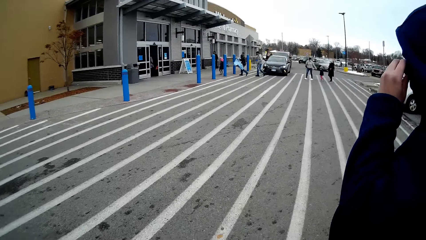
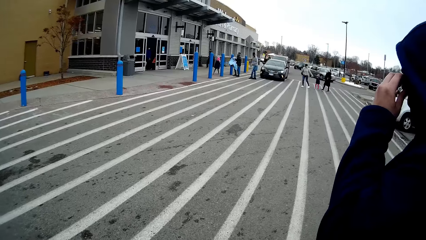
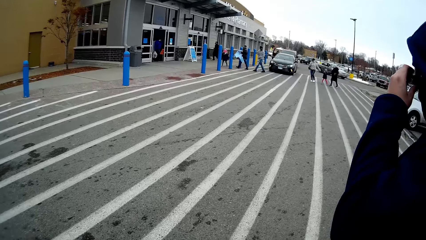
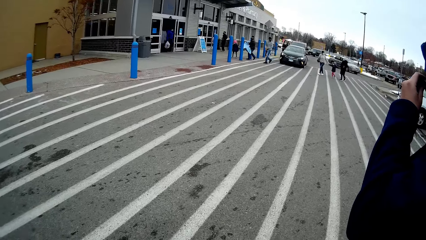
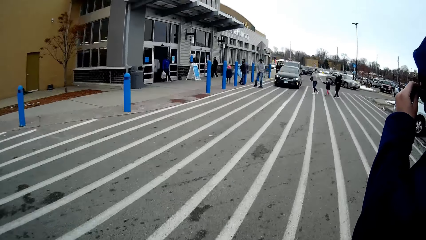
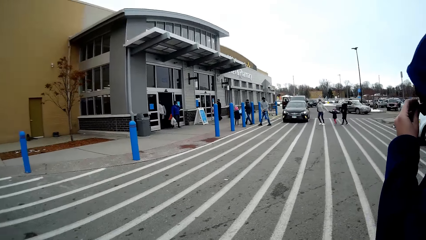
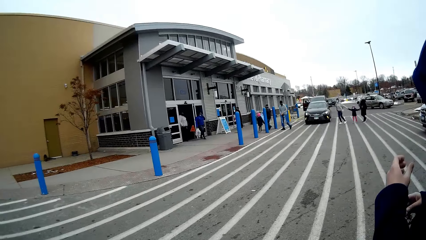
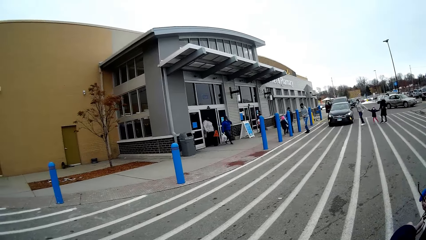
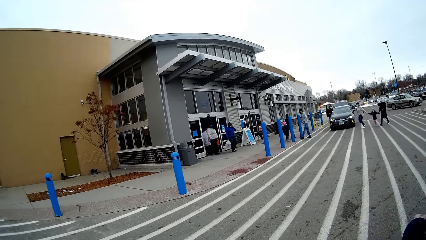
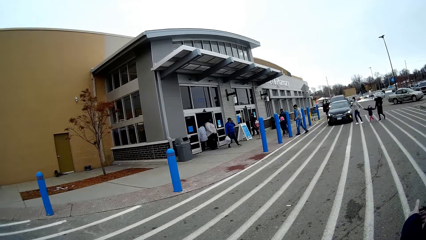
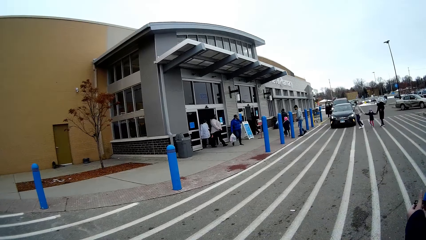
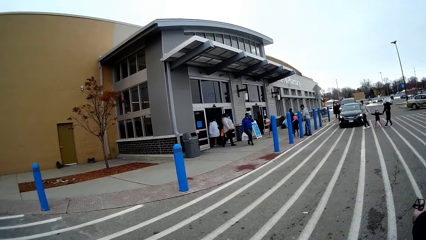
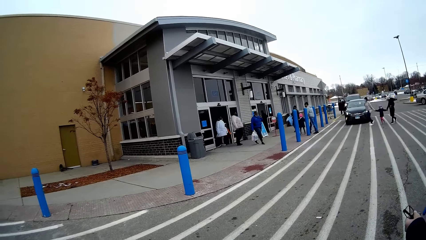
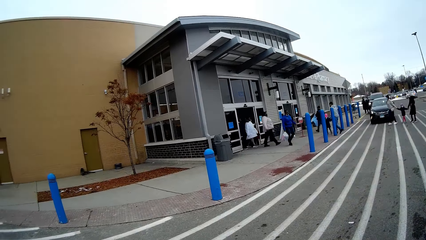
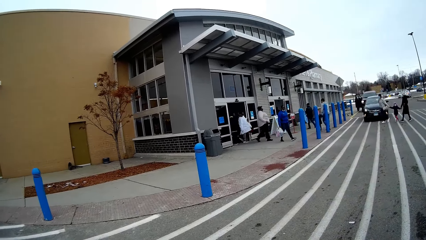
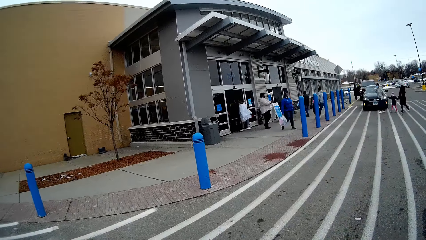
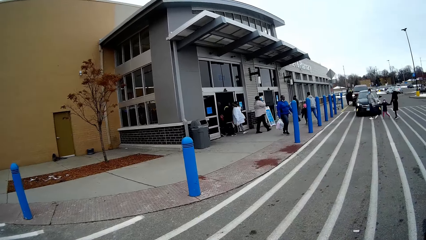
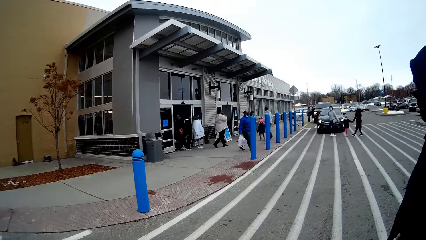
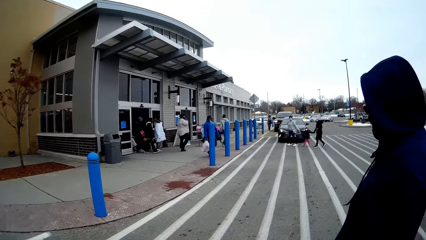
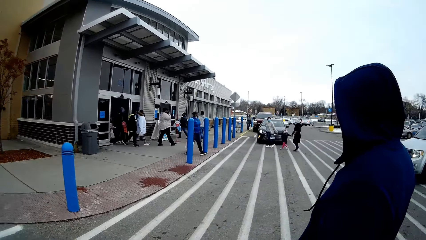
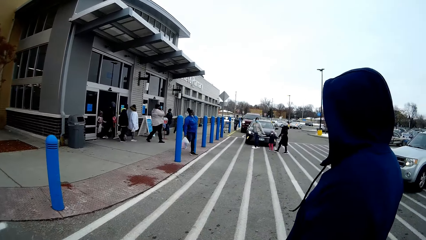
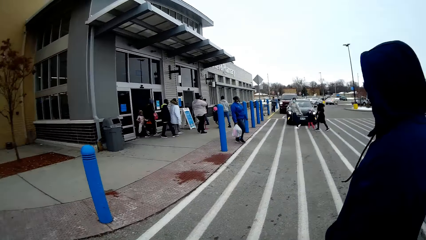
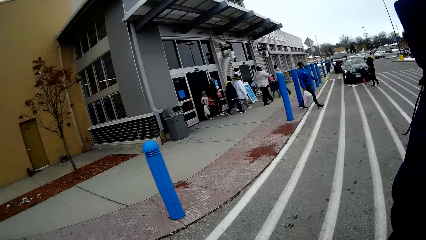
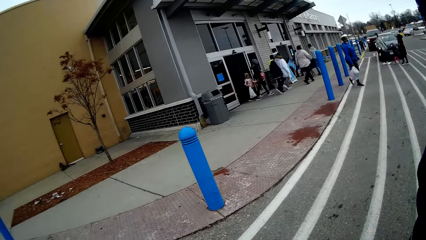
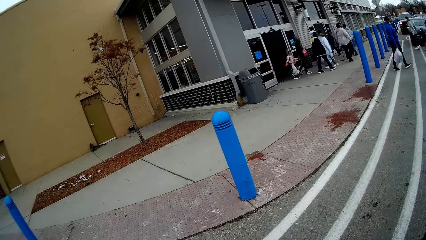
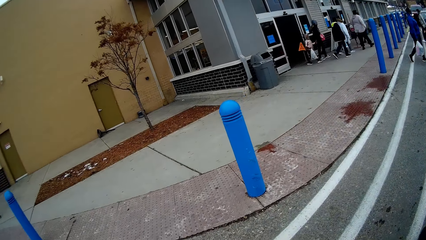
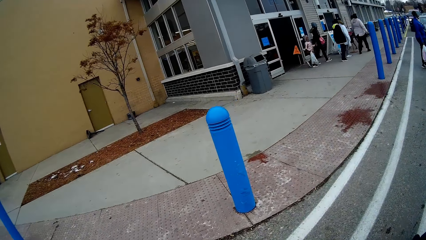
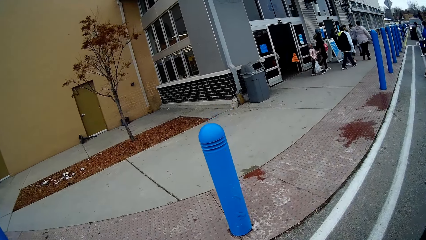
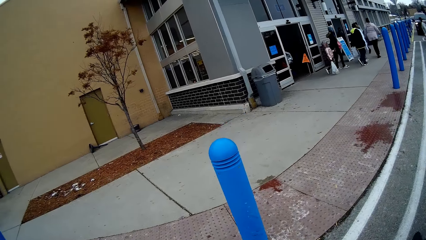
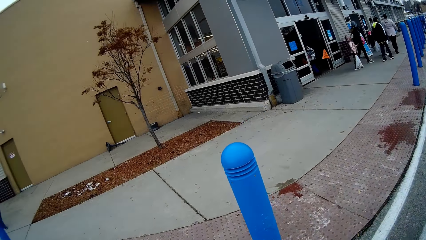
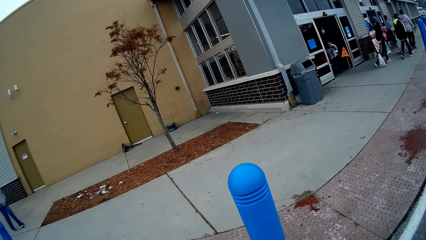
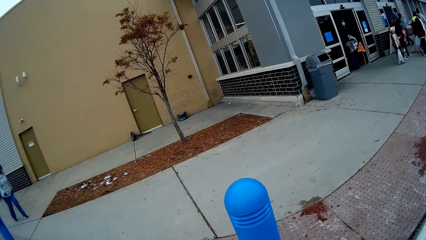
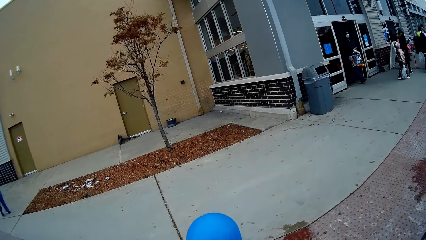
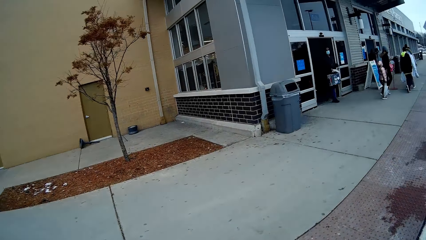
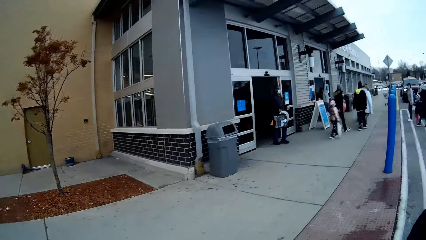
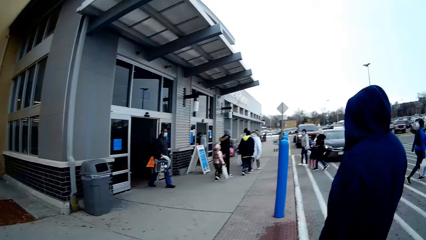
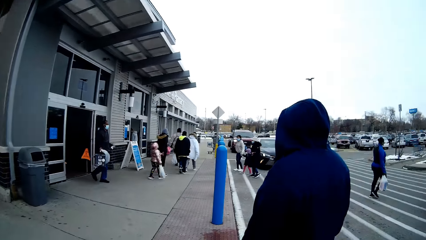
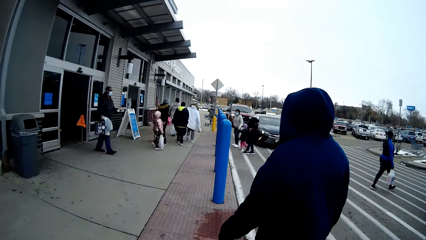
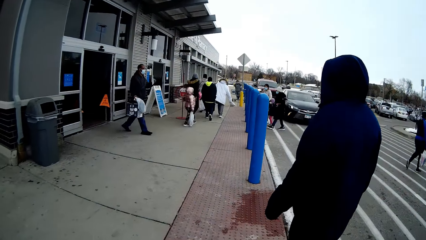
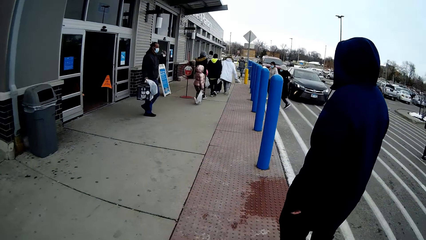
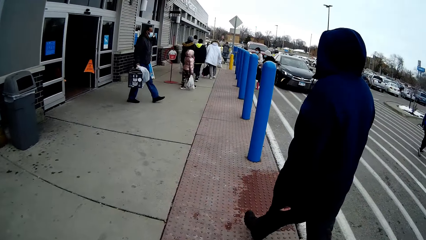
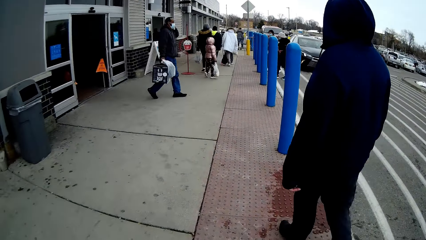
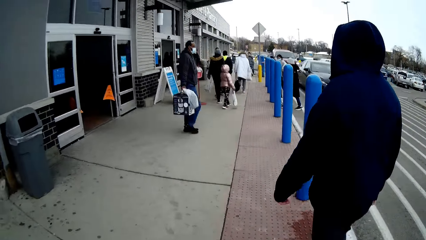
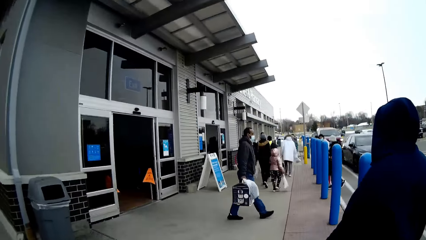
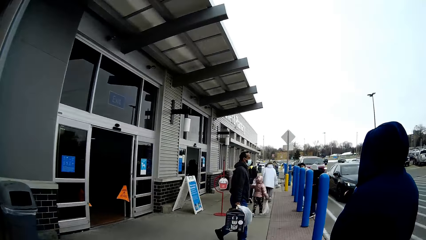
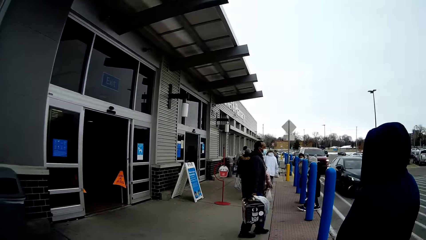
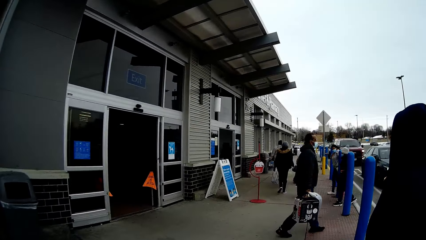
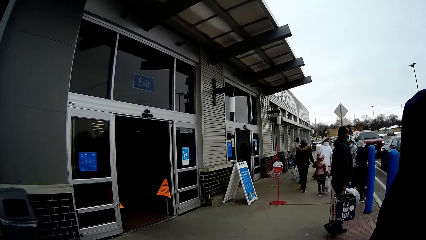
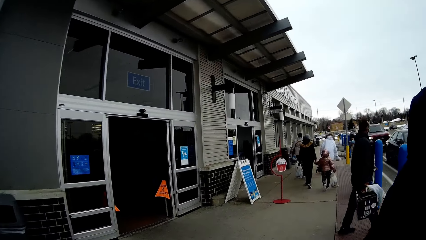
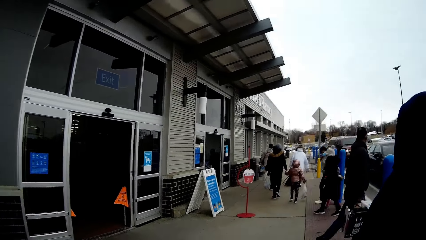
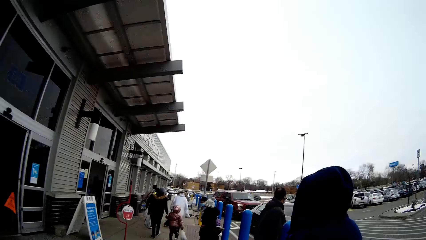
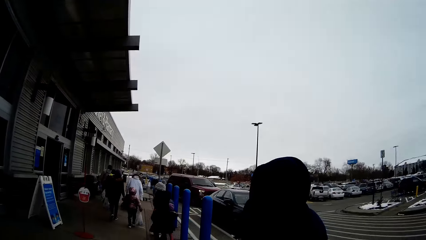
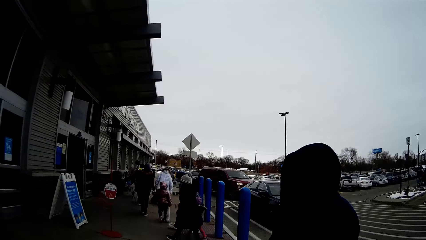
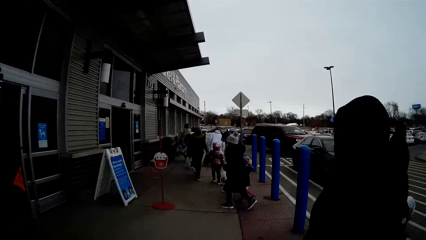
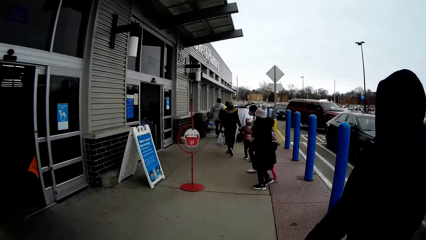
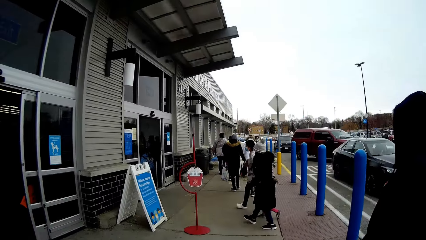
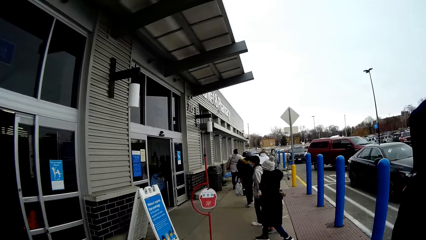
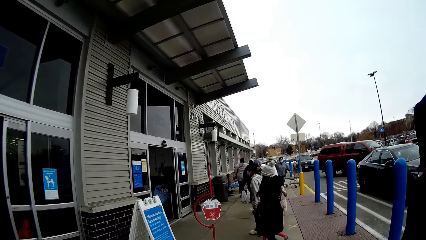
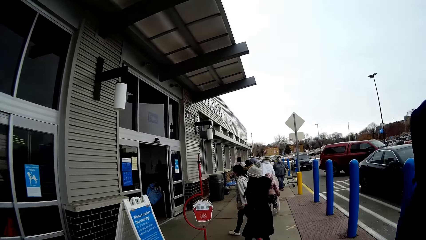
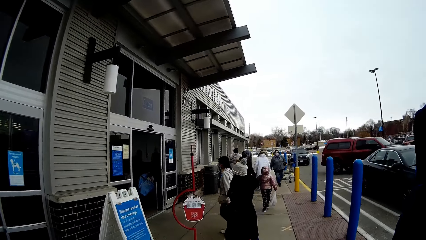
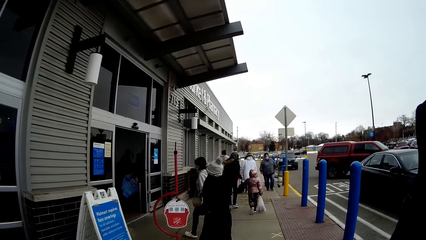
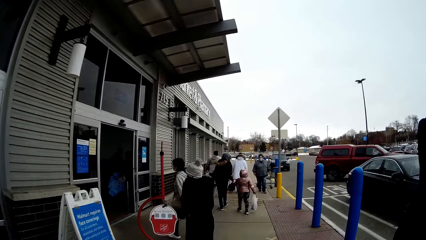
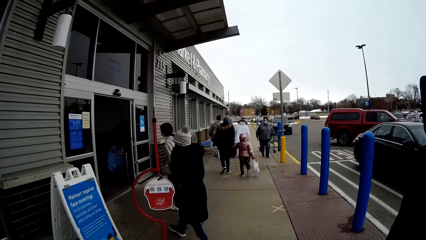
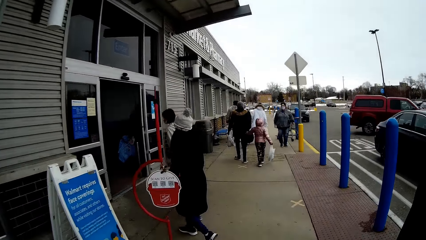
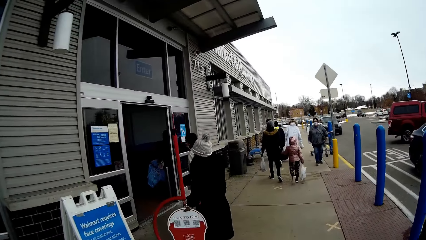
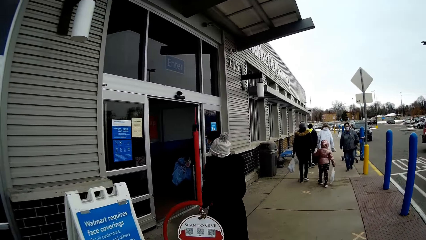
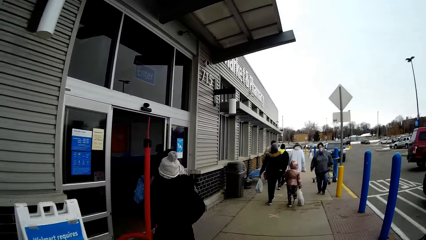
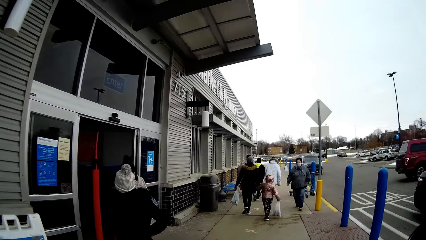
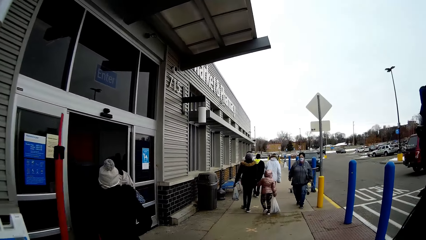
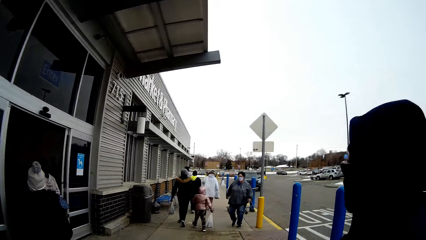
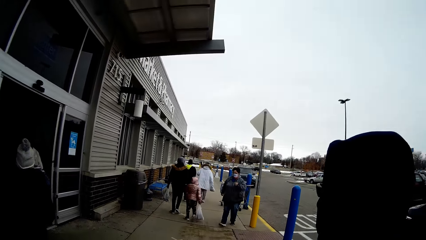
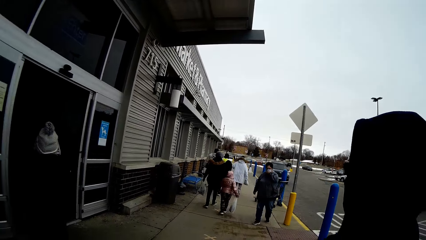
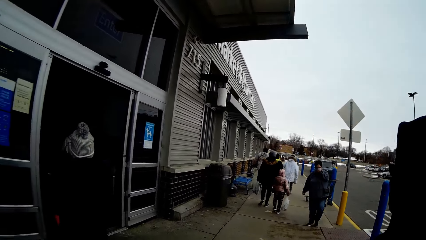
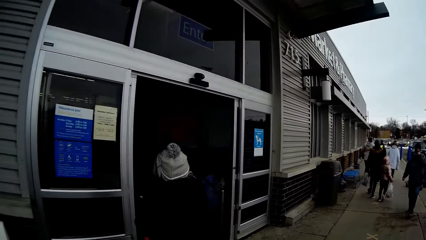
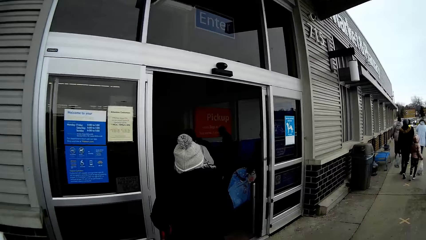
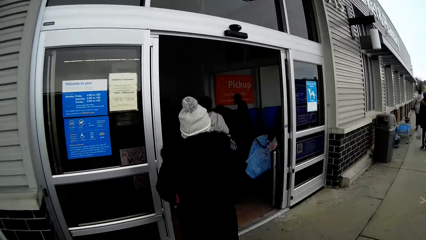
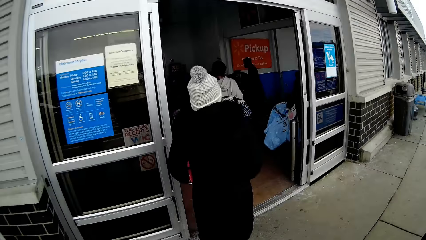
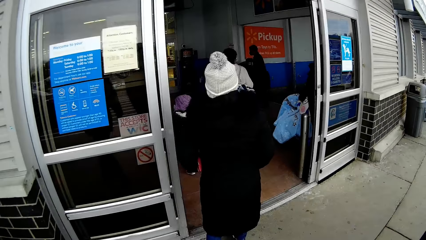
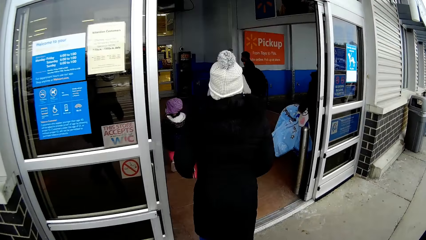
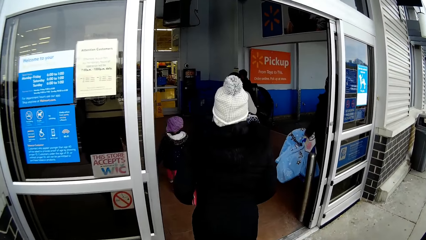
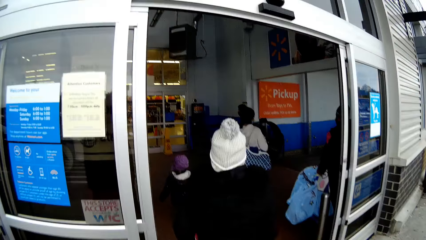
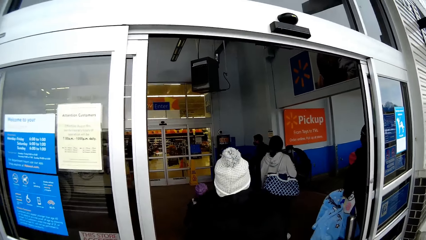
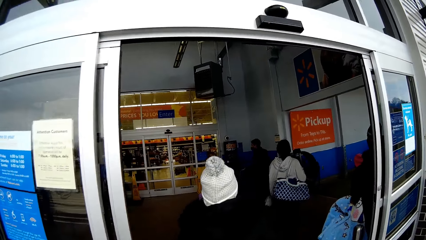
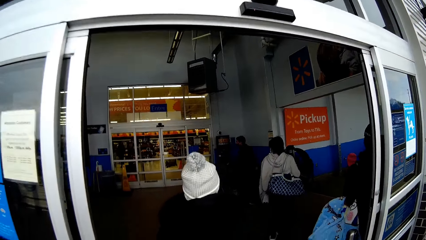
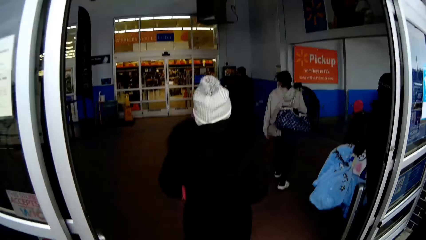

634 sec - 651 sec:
A man removes sunglasses. The camera wearer talks with the man. They walk on the pavement with the man. They look around, turn around and walk on the pavement. They look around. They walk on the pavement.
